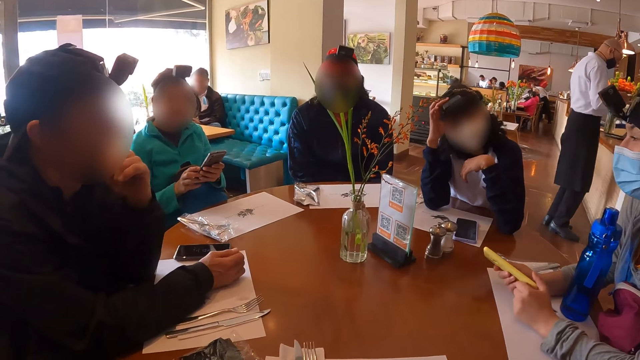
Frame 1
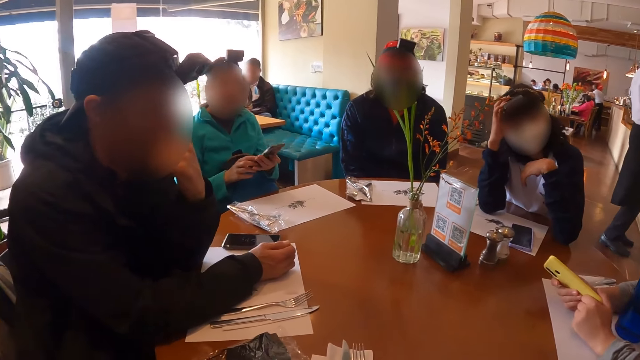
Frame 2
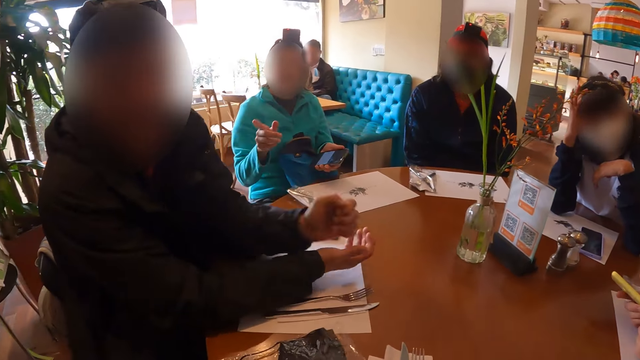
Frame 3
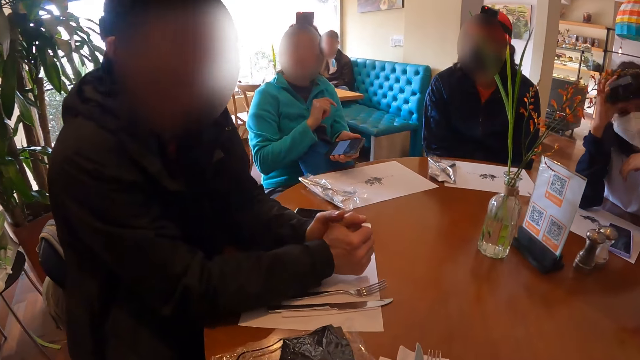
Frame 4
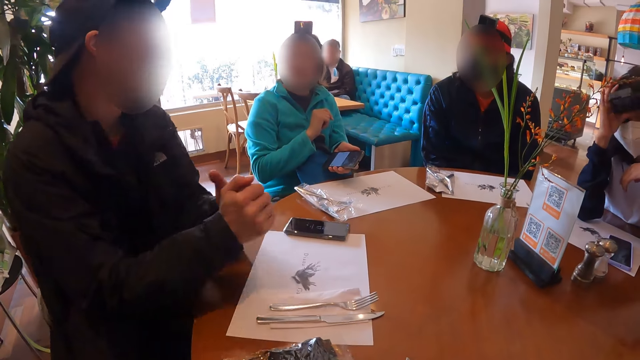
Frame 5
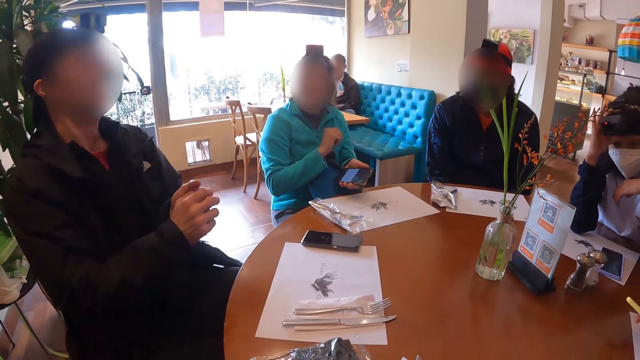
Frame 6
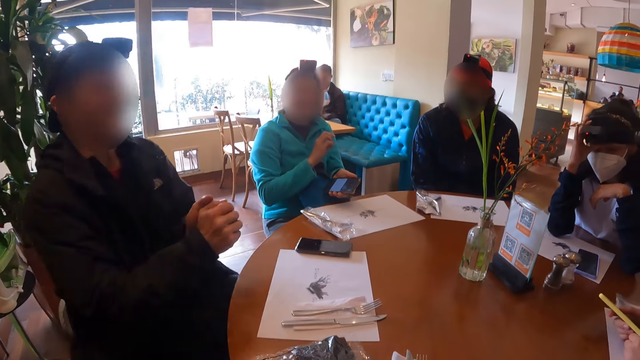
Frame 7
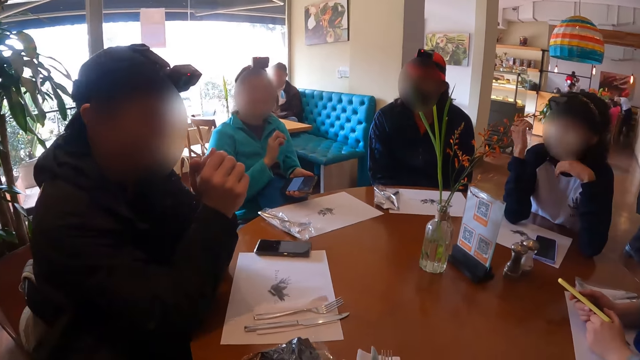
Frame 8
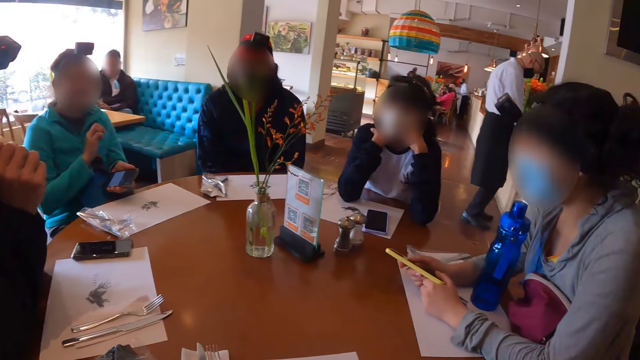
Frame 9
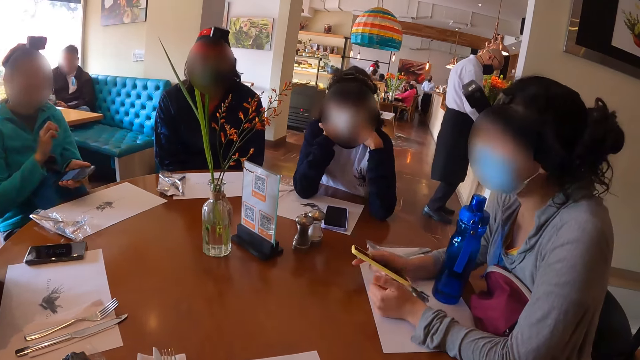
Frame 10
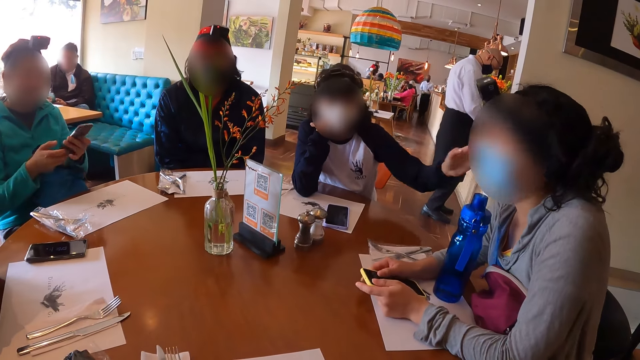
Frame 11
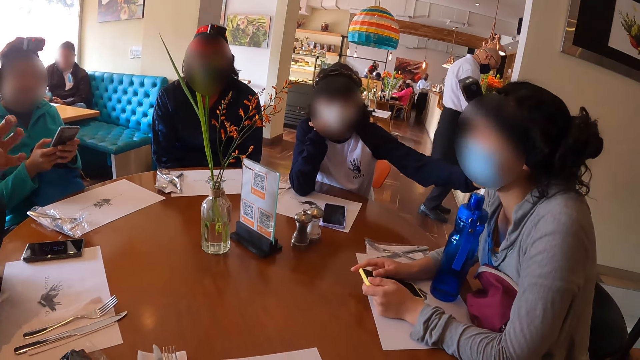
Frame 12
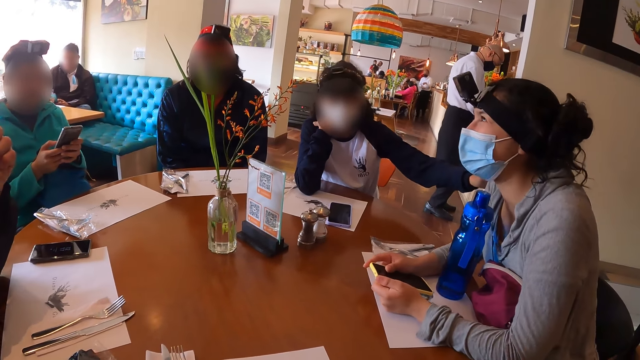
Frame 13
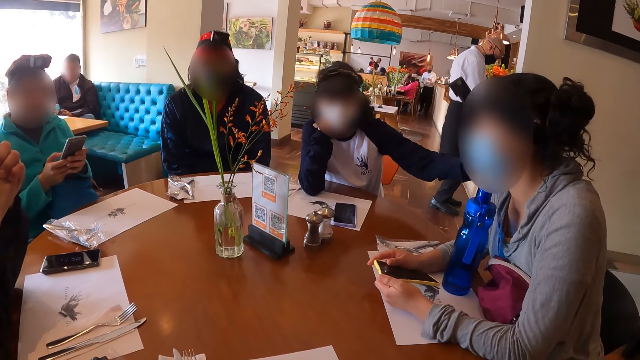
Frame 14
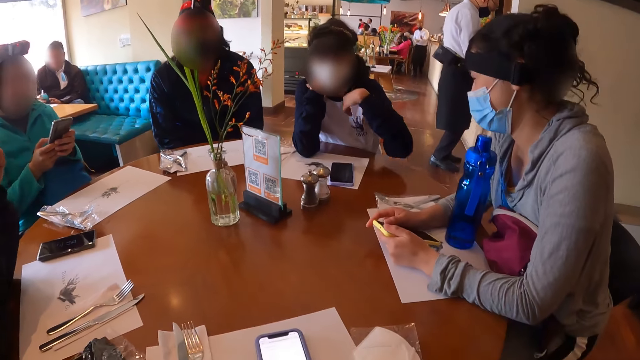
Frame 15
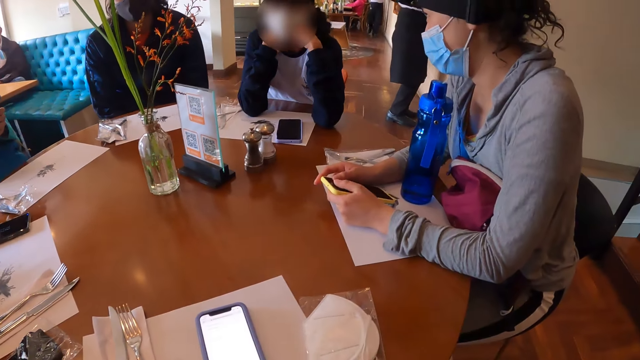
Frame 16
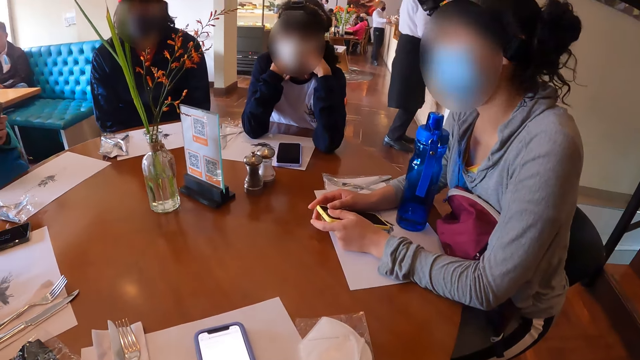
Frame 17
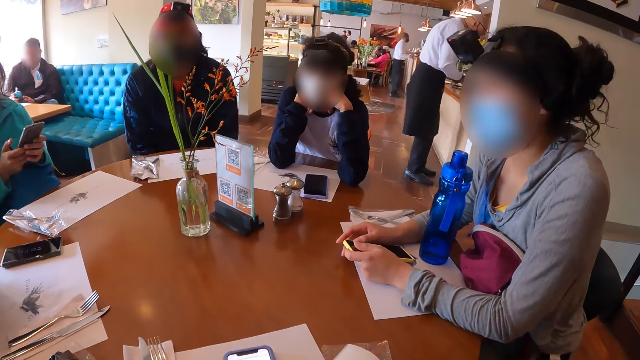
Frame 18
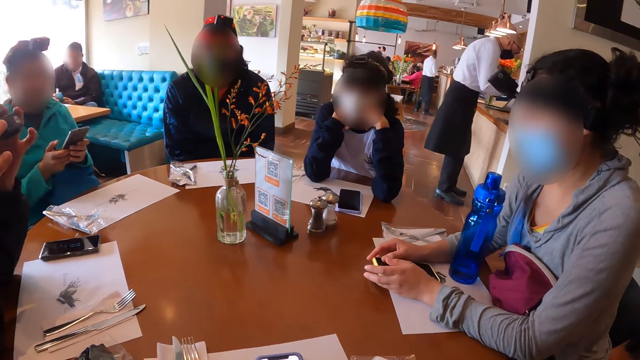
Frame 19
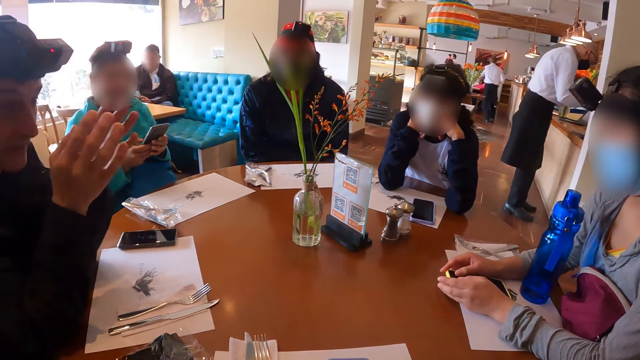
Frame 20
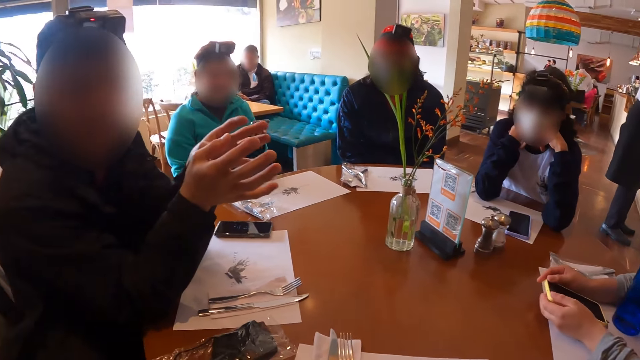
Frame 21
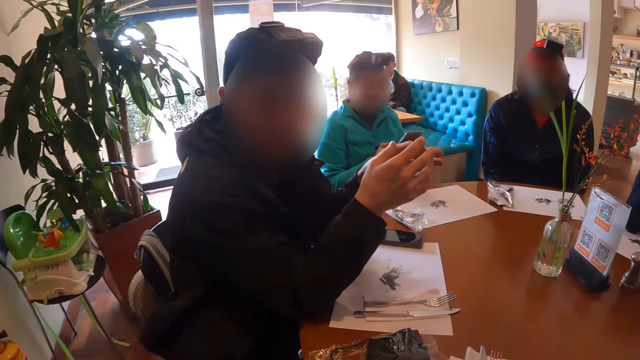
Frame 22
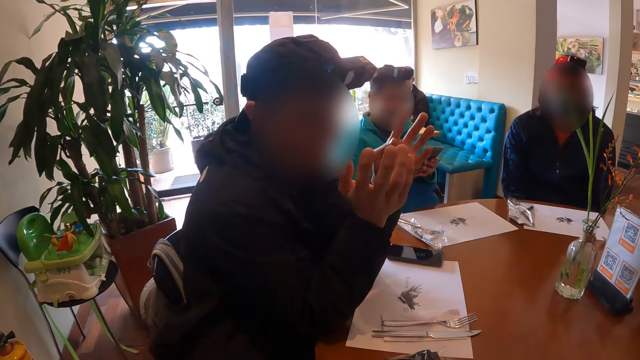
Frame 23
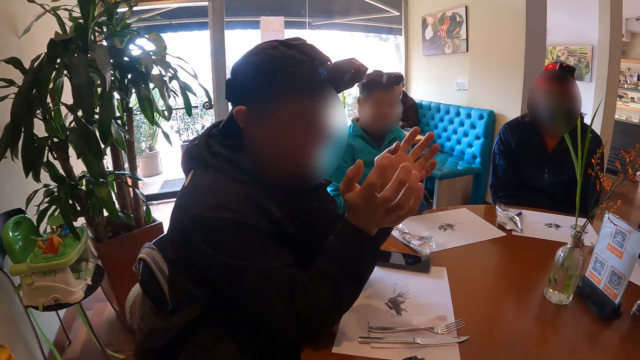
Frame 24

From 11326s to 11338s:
The camera wearer talks to a man. A woman speaks to the man. A person adjusts her camera. The man removes his hands from the table. The man points at a second woman with his right hand. The man places his left elbow on the table and places his right elbow on the table edge. A third woman places her right hand under her chin. The camera wearer turns towards the third woman and the second woman. The third woman touches the second woman's right shoulder with her left hand. The first woman operates the phone in her hands. The third woman places her left hand under her chin. The camera wearer talks to the man, the first woman, the person, the third woman and the second woman. The man gesticulates with his hands. The camera wearer turns towards the man.

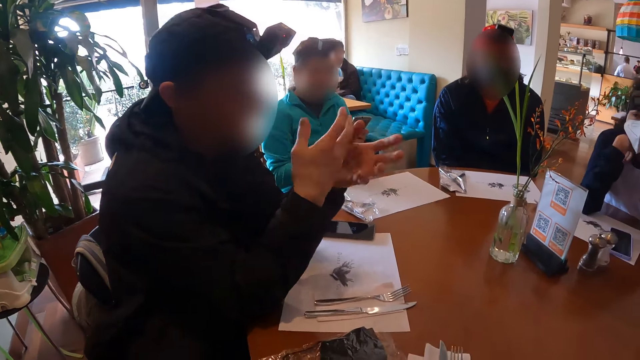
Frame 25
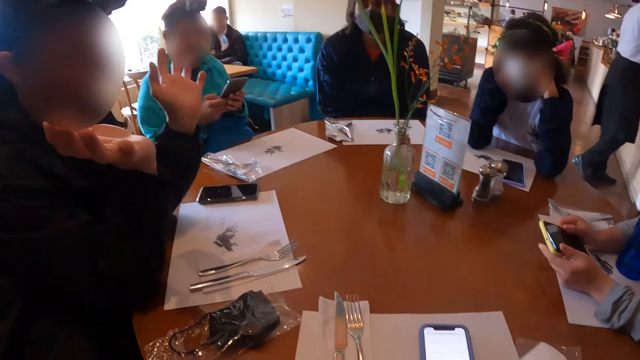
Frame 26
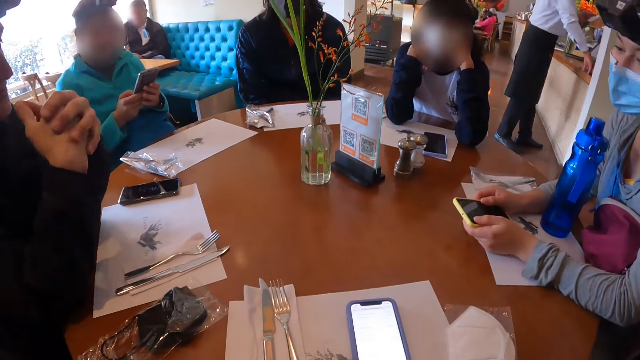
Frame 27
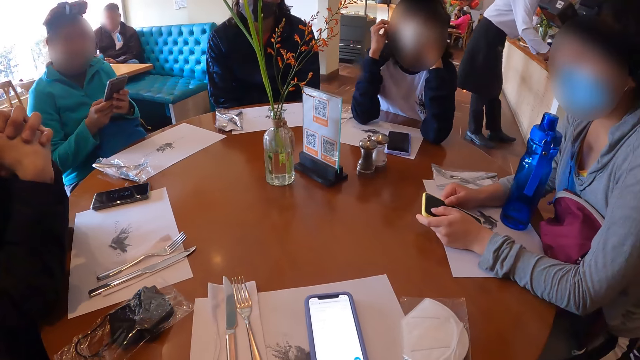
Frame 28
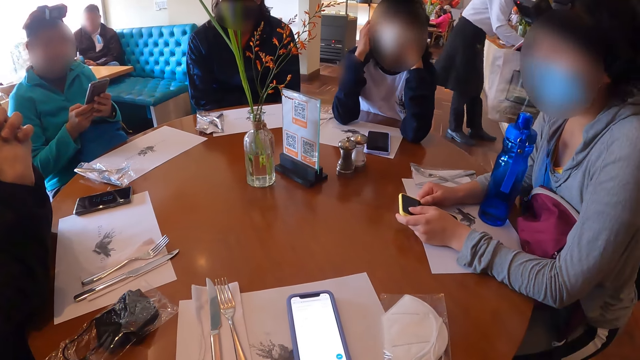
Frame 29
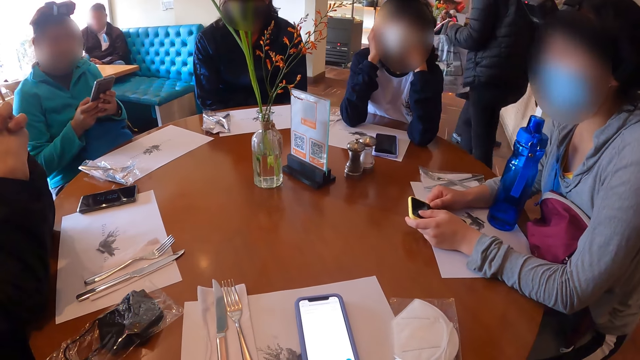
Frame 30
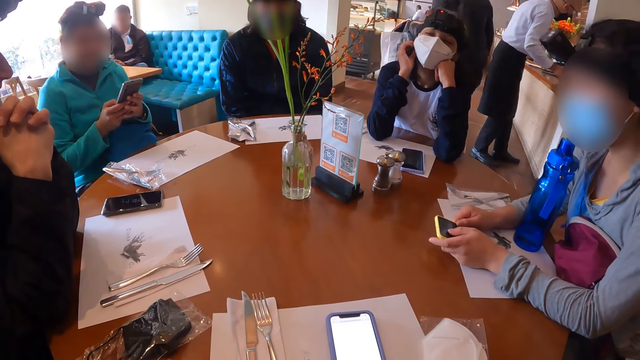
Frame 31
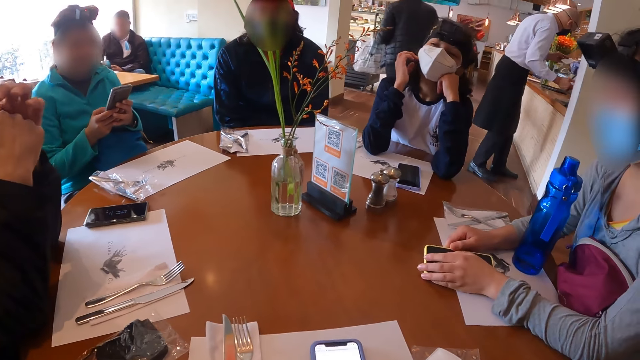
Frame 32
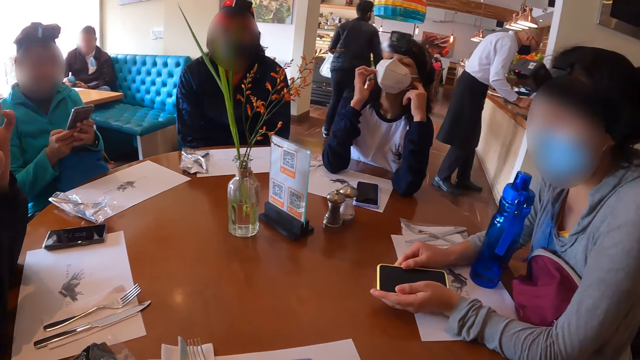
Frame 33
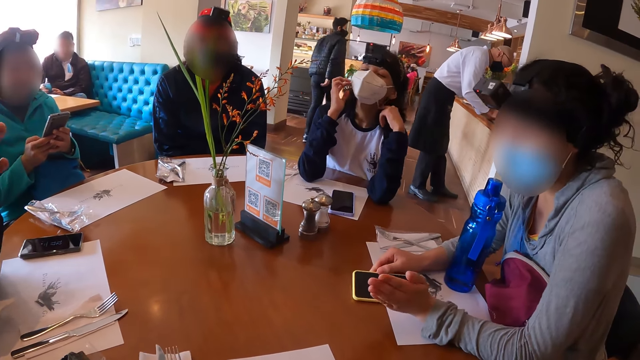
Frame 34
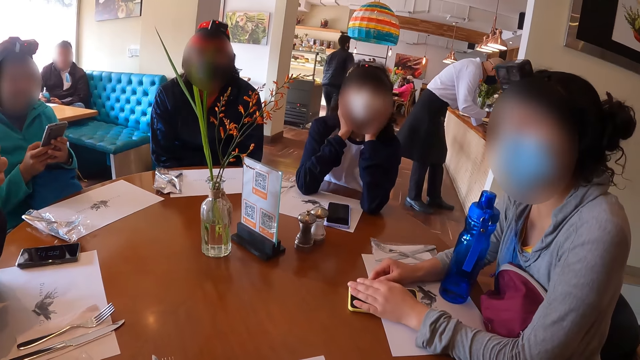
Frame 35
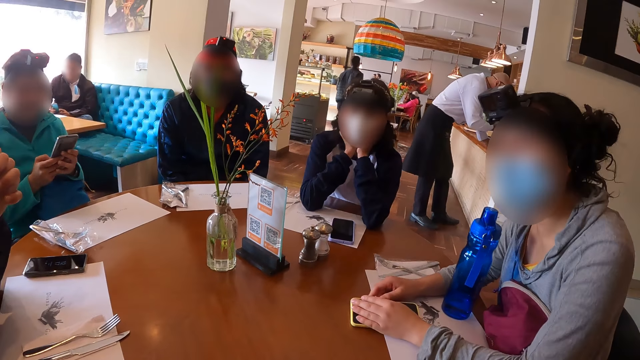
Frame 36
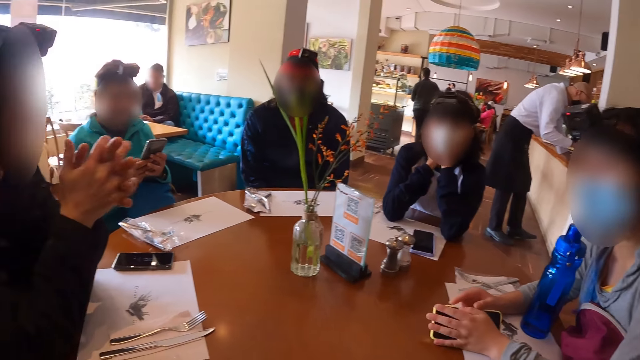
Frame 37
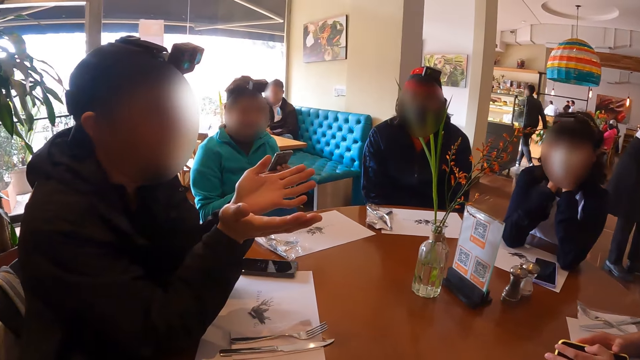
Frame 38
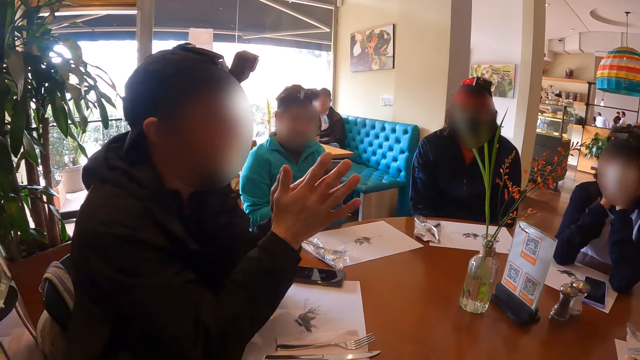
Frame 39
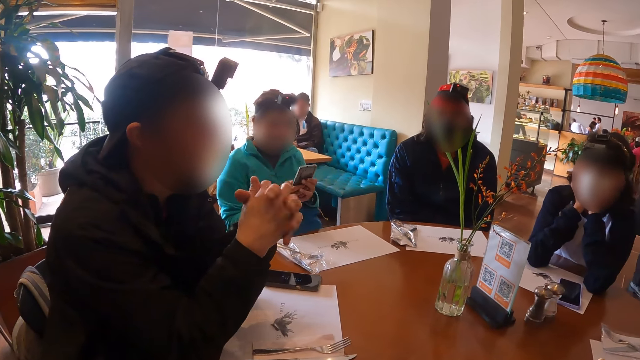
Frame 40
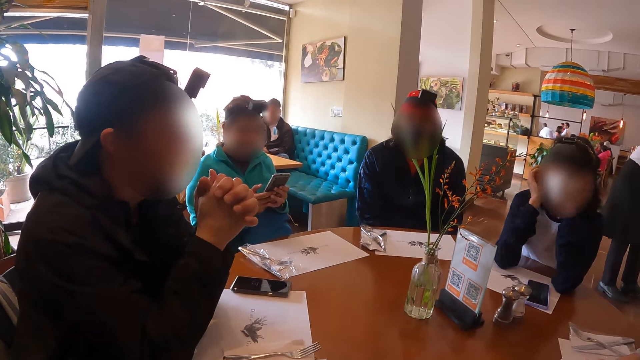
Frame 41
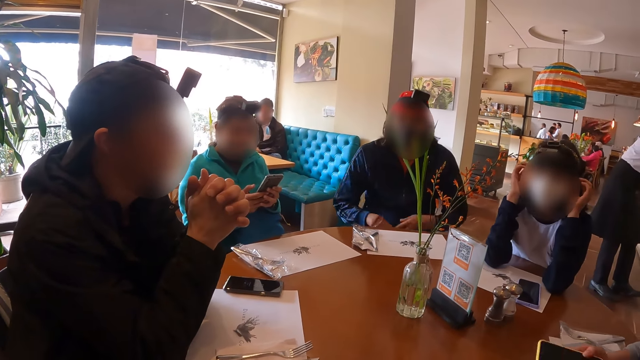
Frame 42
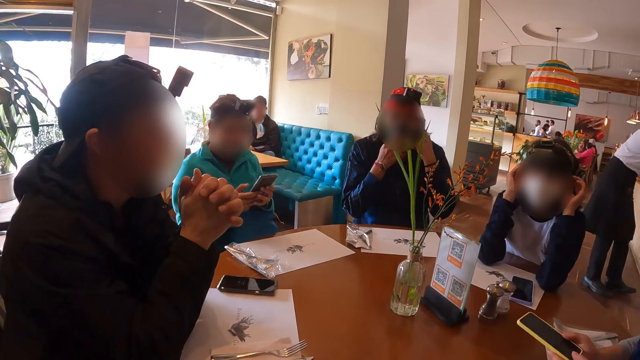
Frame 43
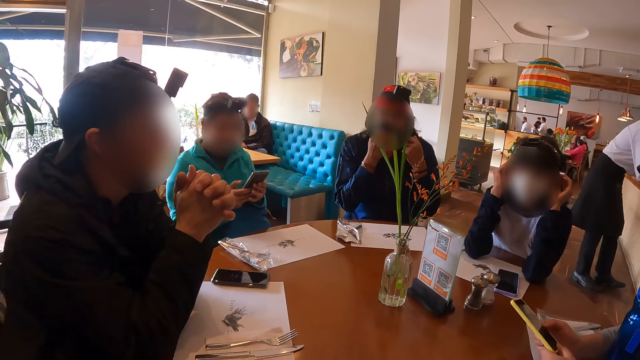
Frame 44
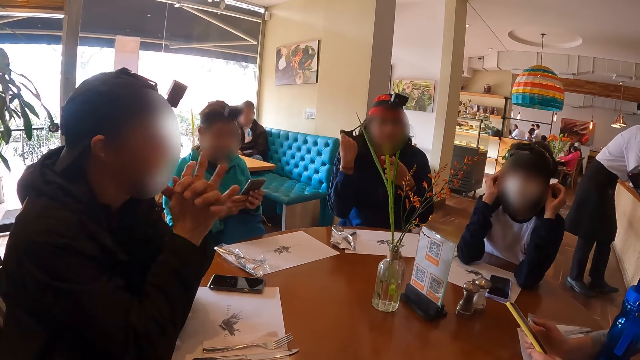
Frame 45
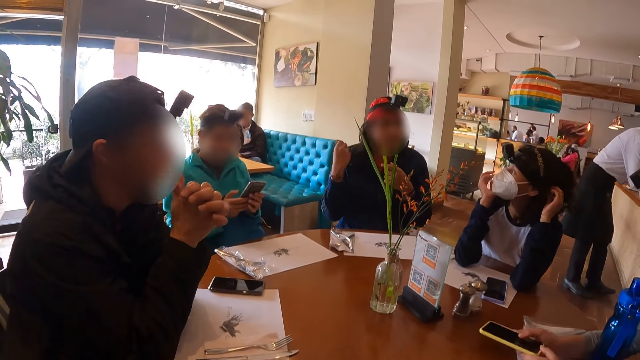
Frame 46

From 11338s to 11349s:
The camera wearer talks to a man. They turn towards a woman. Another woman adjusts a strap of the face mask on her right ear with her right hand. The first woman places the phone in her hands on the table. The other woman adjusts a strap of the face mask on her left hair with her left hand. The camera wearer talks to the man, a third woman, another man, the other woman and the first woman. The other woman places her hands on her face. The camera wearer turns towards the third woman. The other woman touches her head with her left hand and touches her head with her right hand. The other man removes a strap of the facemask from his ear with his left hand and places his right hand on the facemask on his face. The other man removes the facemask from his face with his right hand. The first man touches his face with his hands.
